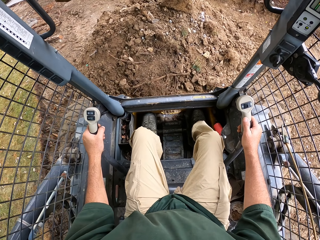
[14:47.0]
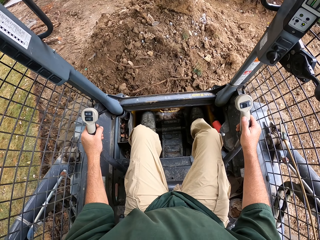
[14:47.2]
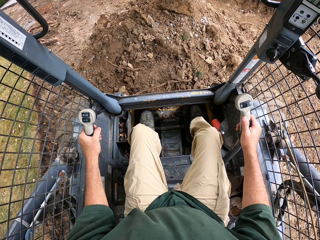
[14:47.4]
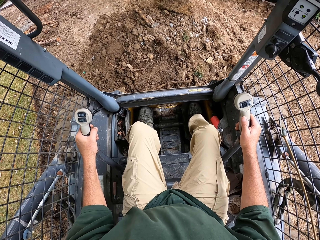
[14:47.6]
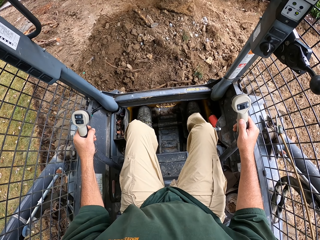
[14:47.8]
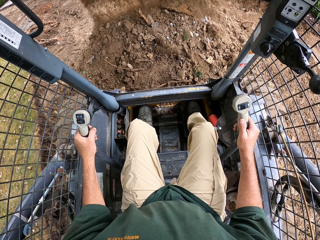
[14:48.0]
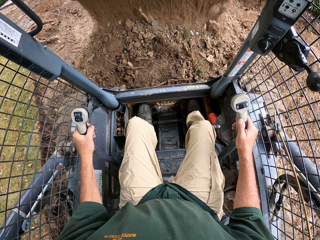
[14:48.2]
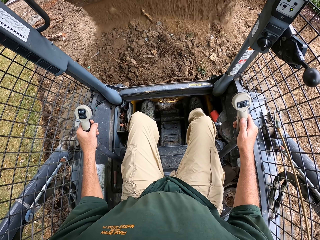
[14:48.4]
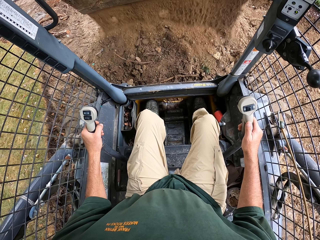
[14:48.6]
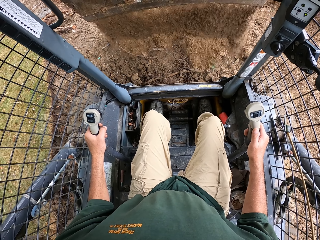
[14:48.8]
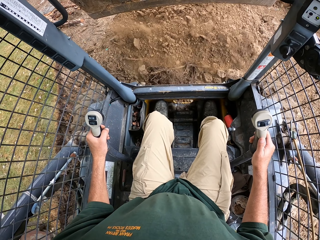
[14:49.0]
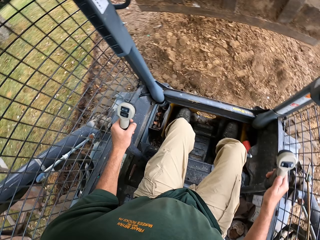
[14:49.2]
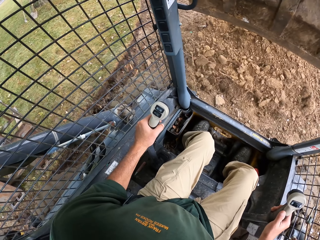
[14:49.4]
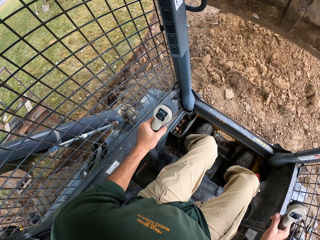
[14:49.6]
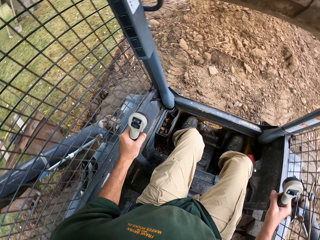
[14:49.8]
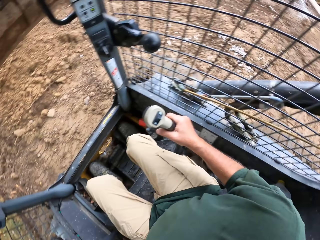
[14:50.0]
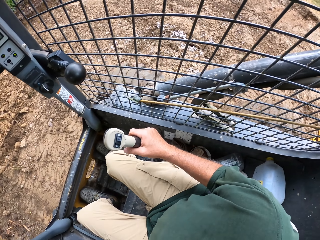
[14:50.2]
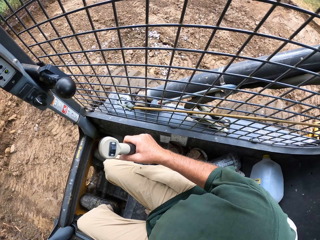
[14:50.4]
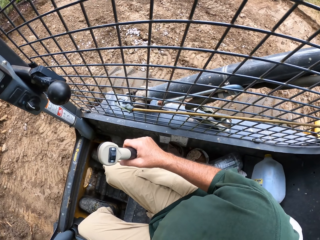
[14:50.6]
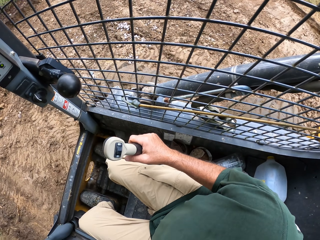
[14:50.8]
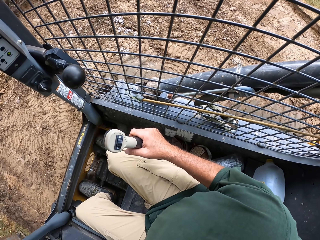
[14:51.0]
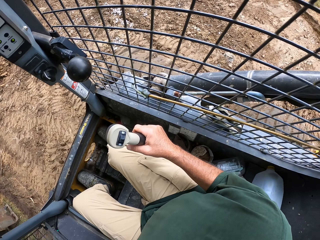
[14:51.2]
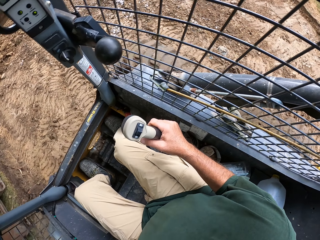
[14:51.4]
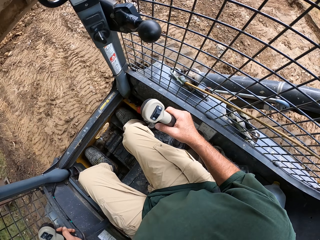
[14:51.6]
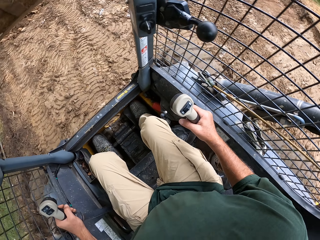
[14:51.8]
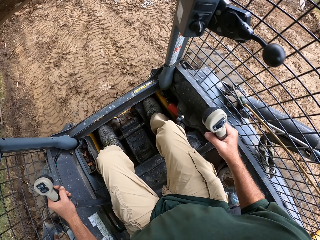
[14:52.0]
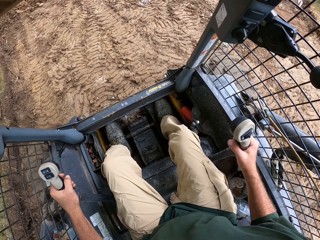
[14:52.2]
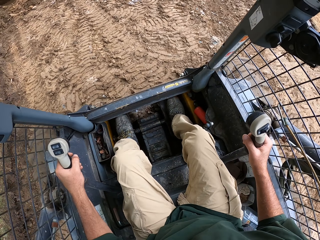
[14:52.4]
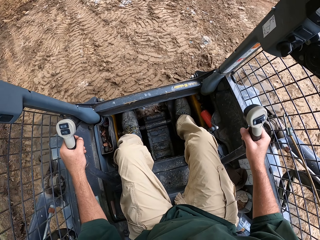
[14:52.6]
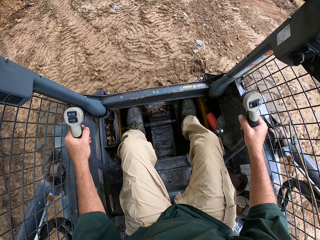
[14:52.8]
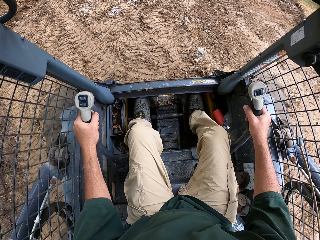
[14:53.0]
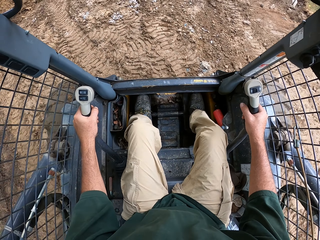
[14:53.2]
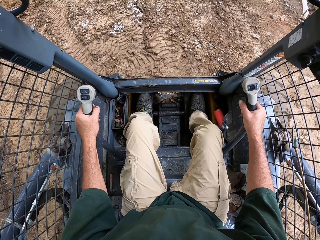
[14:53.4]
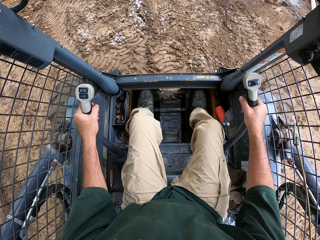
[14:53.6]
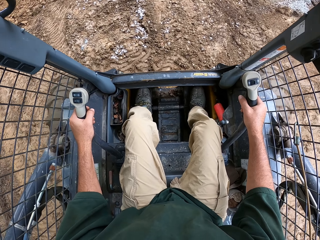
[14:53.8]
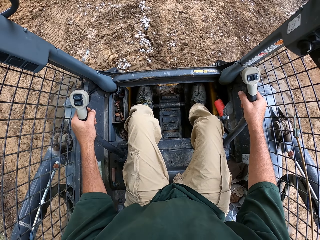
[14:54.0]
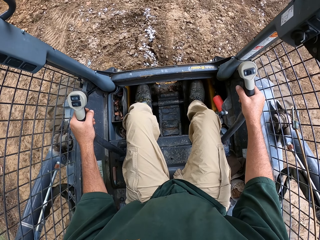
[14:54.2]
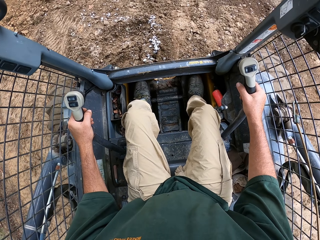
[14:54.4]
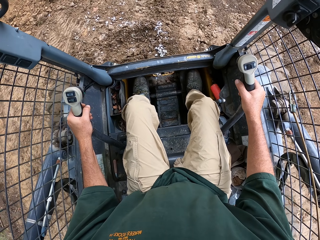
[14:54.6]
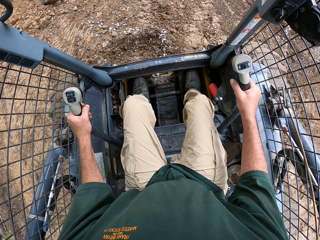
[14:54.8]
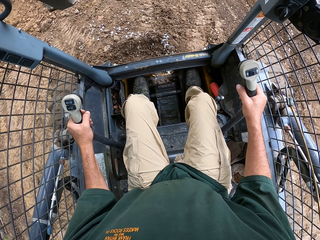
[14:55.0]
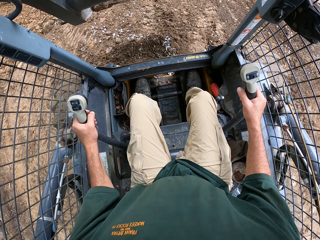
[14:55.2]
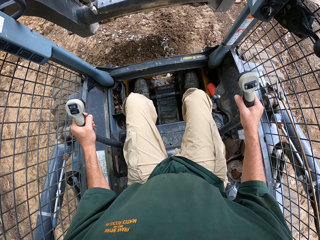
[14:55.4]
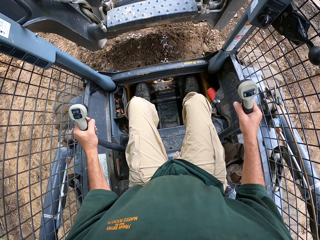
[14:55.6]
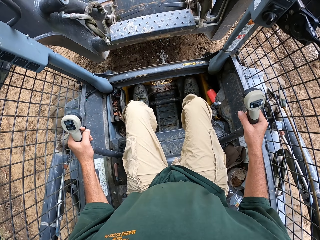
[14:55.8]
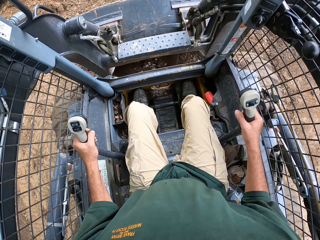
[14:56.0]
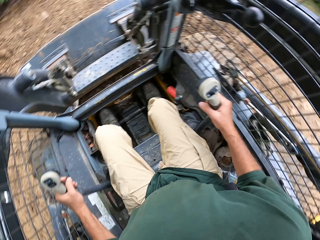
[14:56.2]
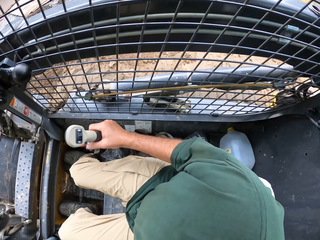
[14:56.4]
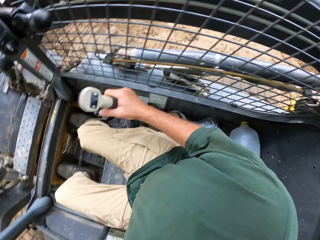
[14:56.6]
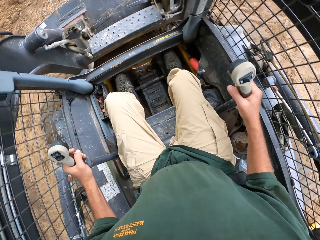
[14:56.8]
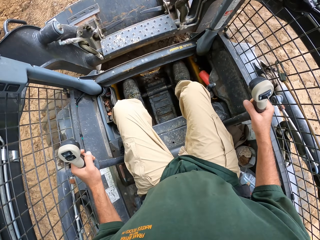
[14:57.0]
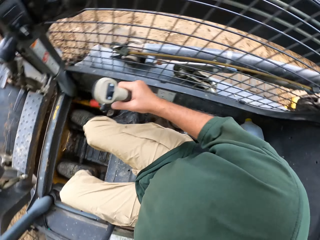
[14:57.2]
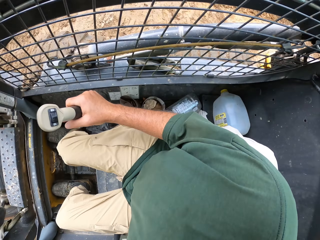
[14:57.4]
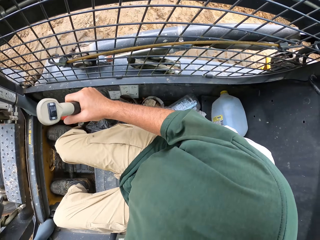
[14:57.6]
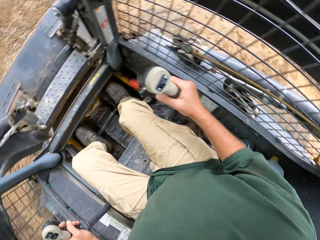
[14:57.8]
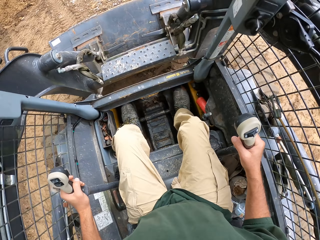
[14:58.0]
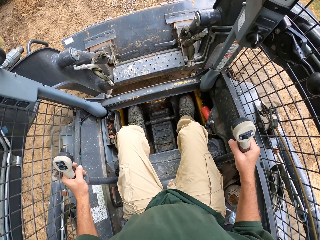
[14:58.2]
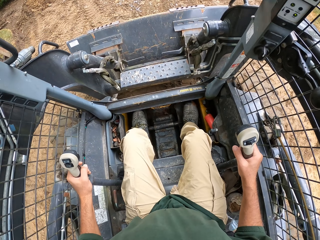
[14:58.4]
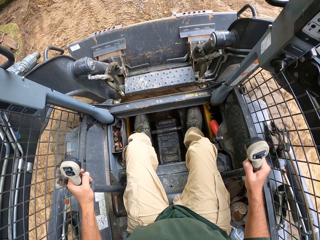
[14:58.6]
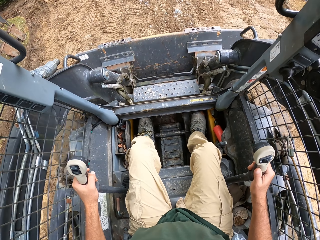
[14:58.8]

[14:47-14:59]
The camera wearer pours sand. They reverse the forklift. They reverse the forklift again. They drive the forklift.

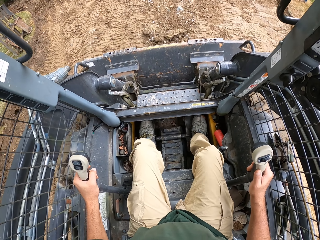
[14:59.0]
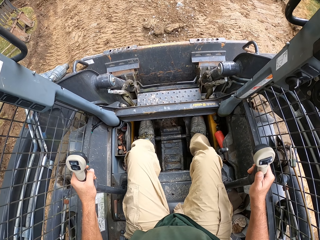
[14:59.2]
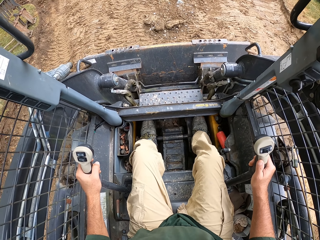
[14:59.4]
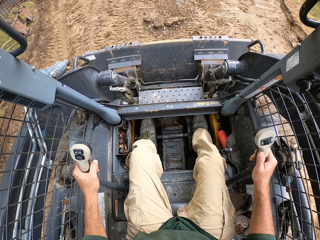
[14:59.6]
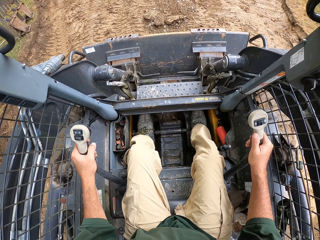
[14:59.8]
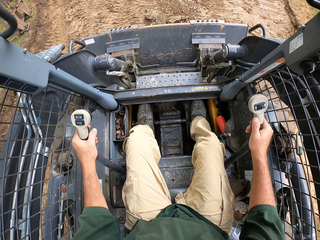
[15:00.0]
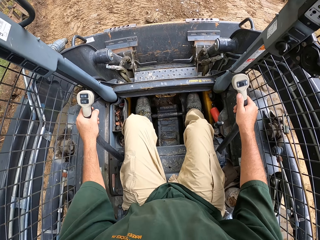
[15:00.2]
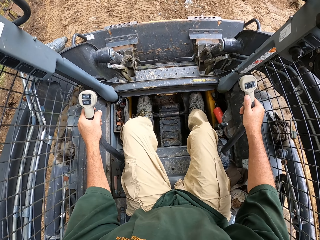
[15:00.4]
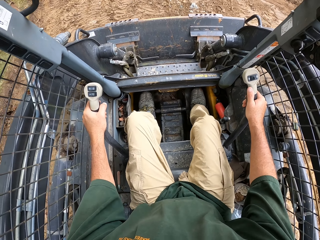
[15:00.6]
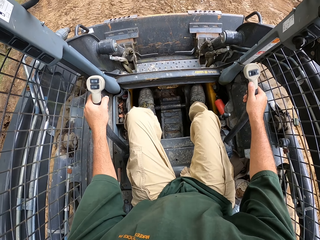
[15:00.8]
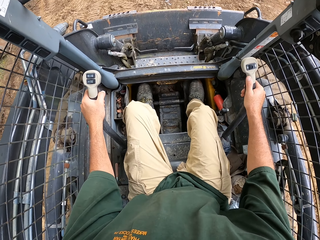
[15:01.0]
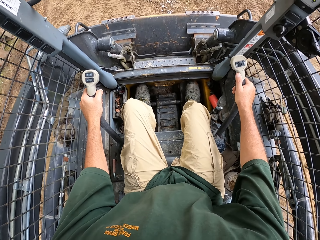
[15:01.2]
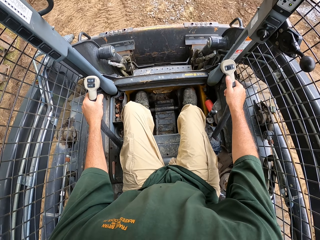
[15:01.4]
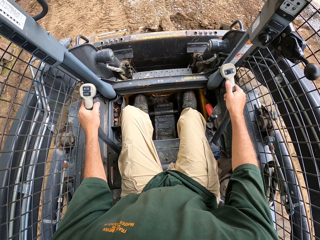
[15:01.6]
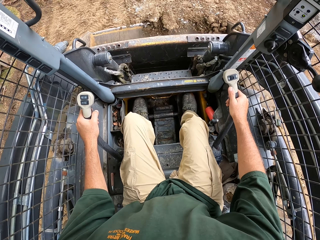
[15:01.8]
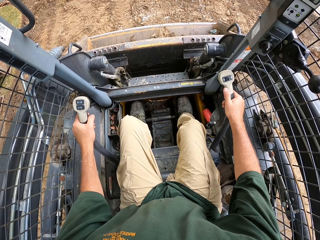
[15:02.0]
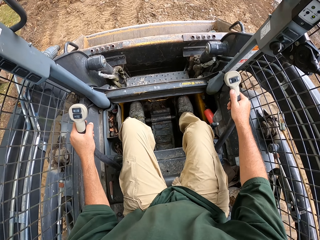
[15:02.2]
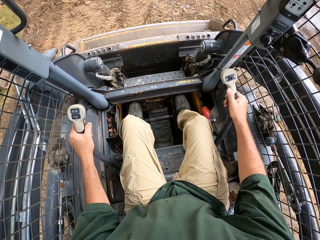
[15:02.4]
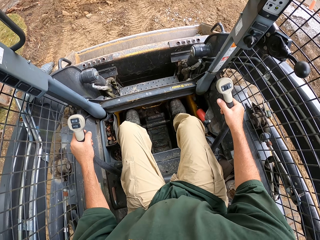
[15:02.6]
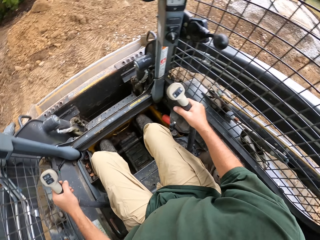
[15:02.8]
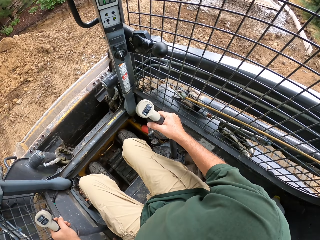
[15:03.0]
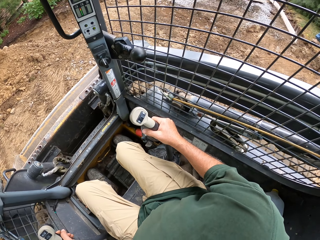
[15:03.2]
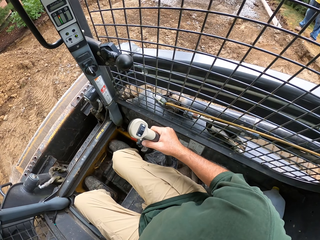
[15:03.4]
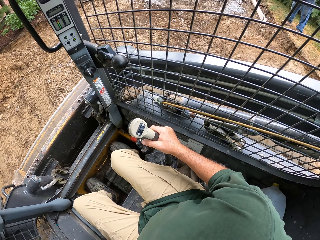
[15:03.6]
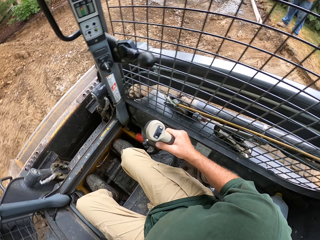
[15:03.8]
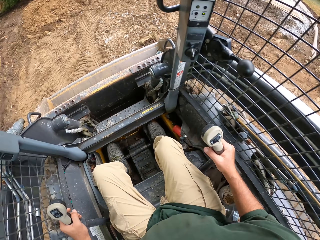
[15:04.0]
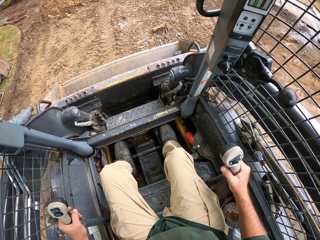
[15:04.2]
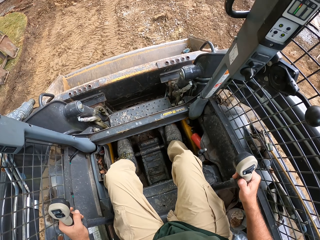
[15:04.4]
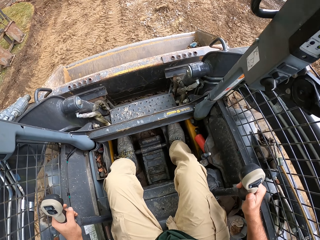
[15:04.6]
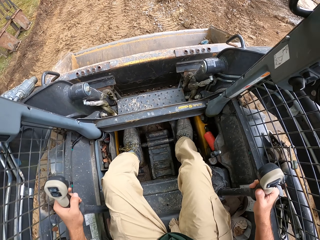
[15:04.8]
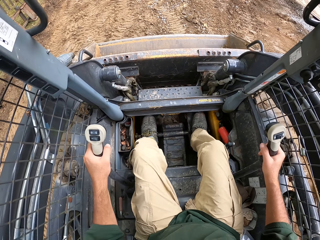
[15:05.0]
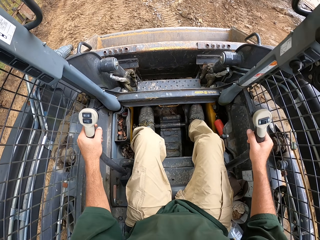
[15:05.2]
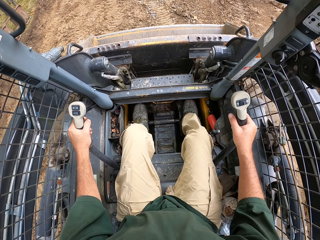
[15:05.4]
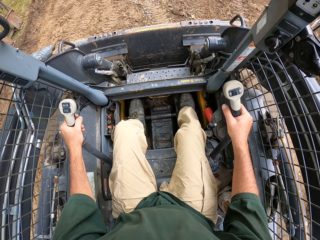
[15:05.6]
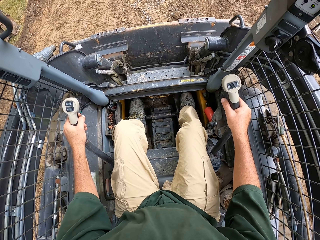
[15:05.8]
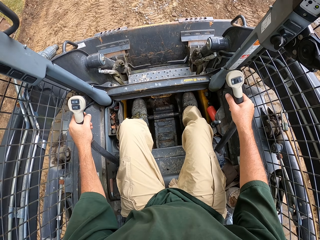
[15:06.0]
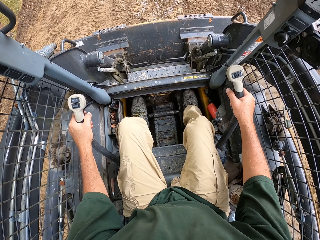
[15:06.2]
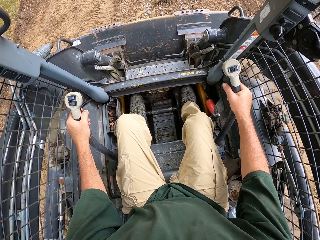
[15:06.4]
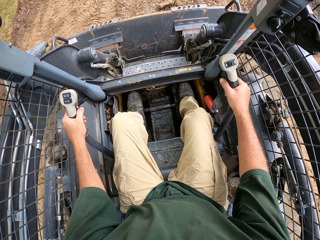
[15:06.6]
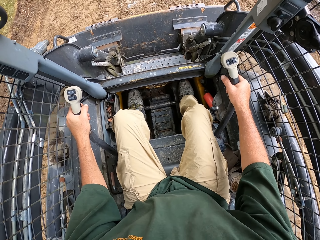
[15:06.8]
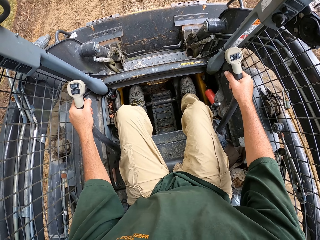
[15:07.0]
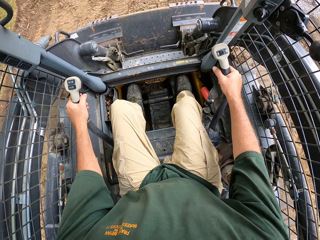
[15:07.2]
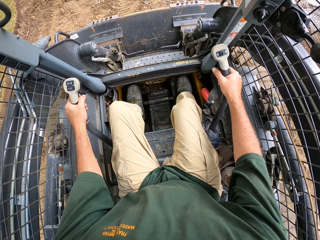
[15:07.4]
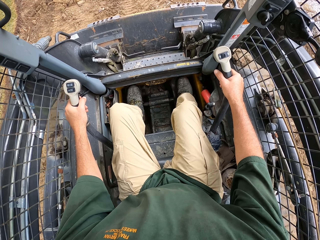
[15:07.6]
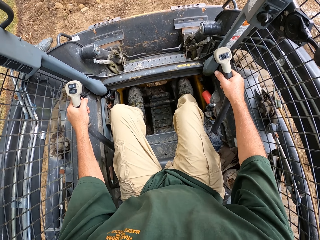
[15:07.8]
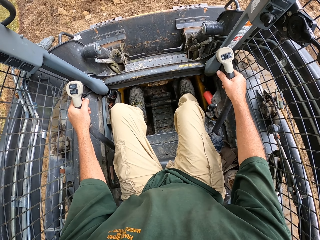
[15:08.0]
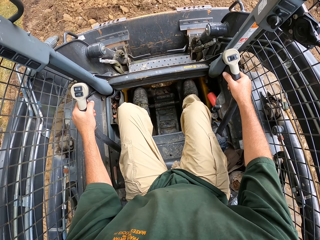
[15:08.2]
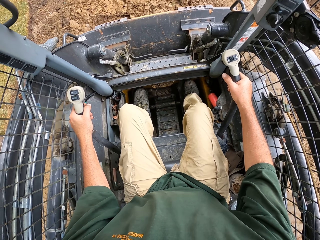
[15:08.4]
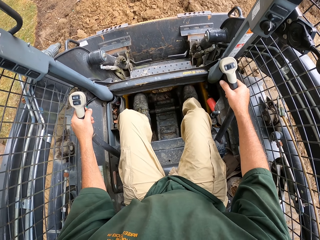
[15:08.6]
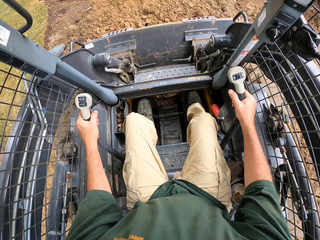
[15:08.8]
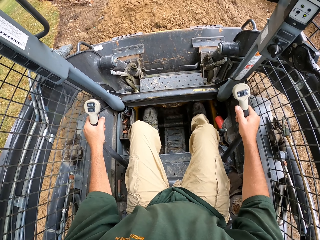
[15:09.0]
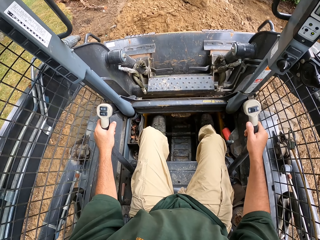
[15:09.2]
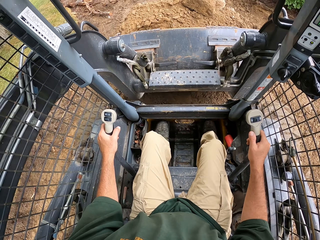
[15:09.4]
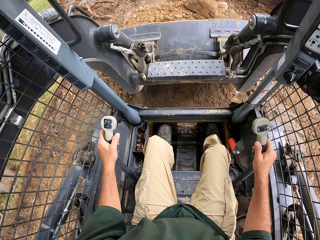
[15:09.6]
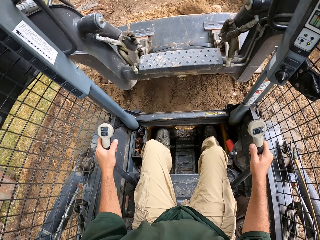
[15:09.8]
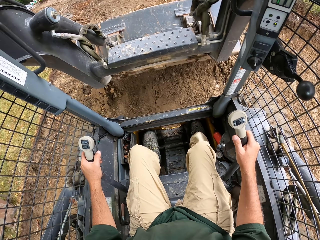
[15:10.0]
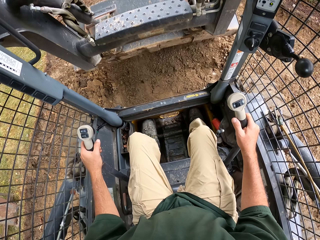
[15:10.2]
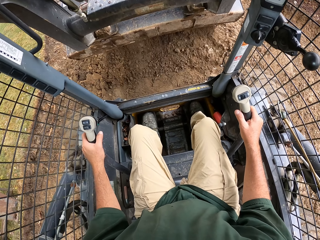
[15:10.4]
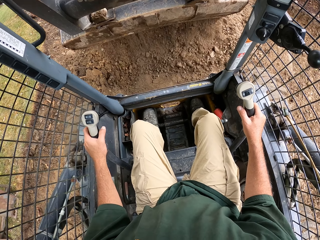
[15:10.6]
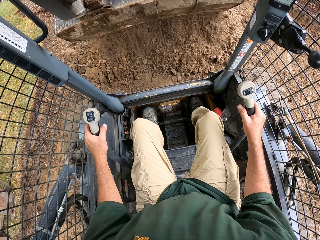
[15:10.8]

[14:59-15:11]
The camera wearer scoops soil. They reverse the forklift.
